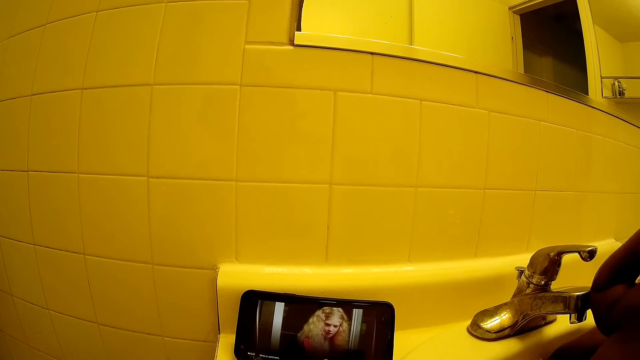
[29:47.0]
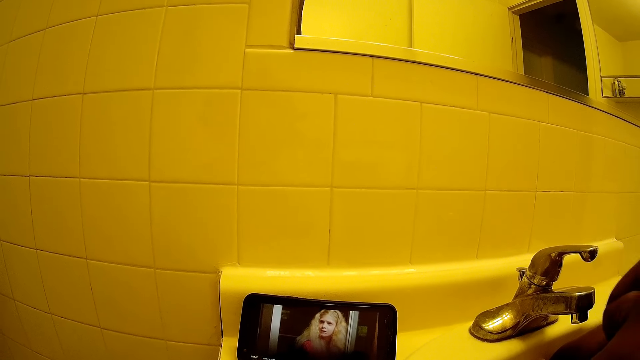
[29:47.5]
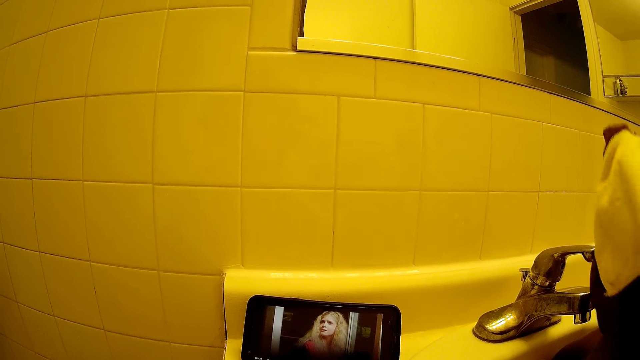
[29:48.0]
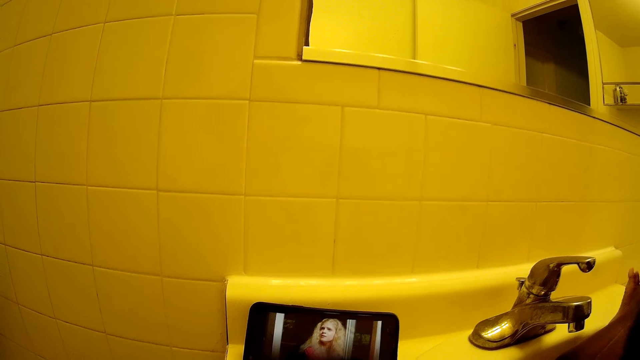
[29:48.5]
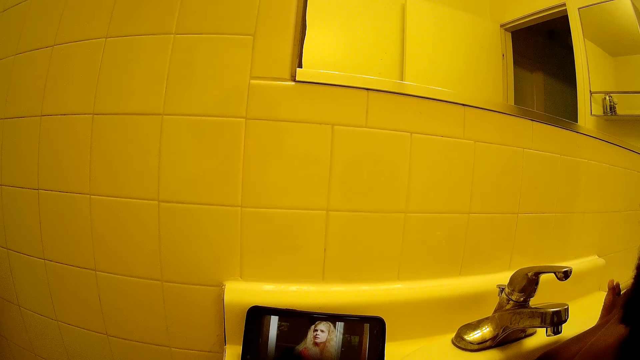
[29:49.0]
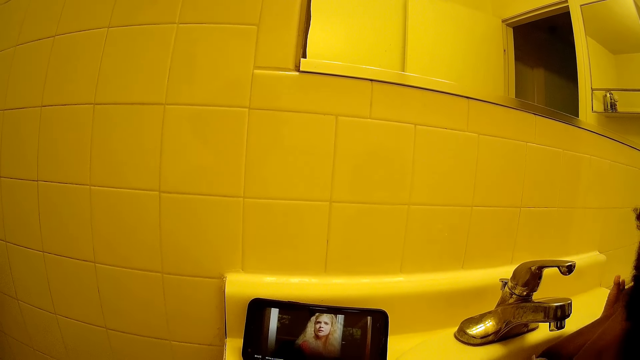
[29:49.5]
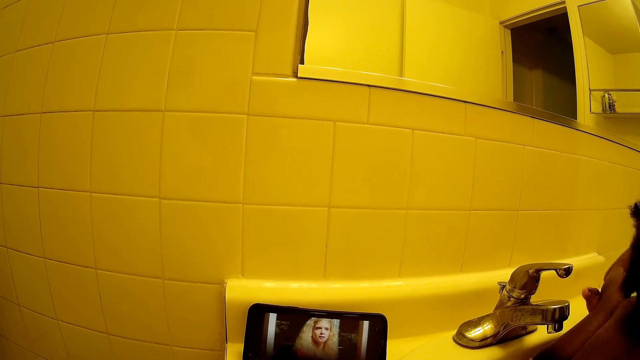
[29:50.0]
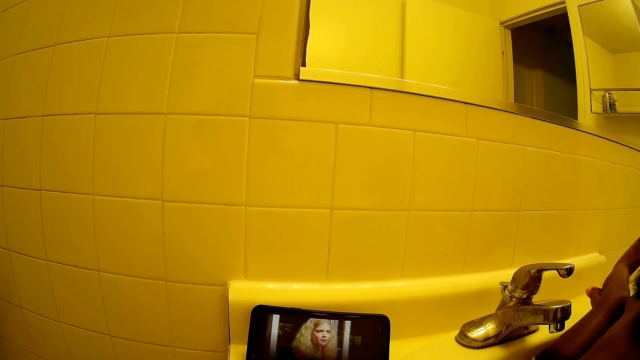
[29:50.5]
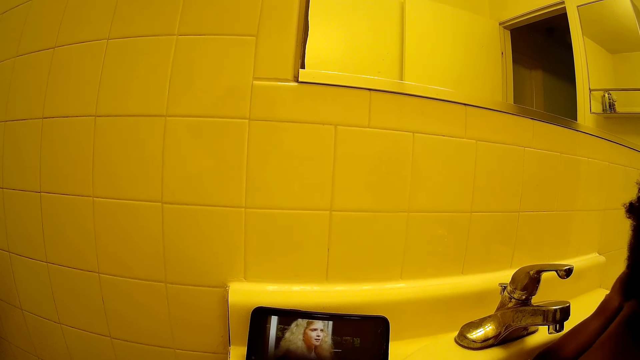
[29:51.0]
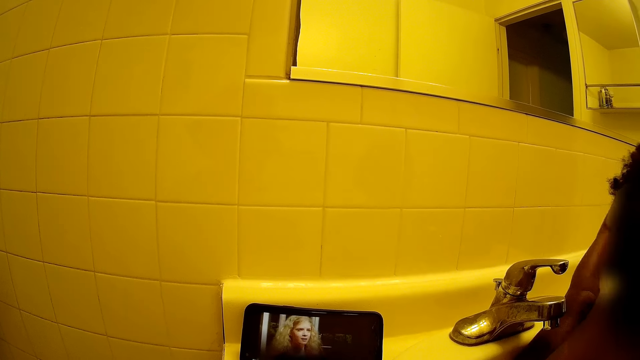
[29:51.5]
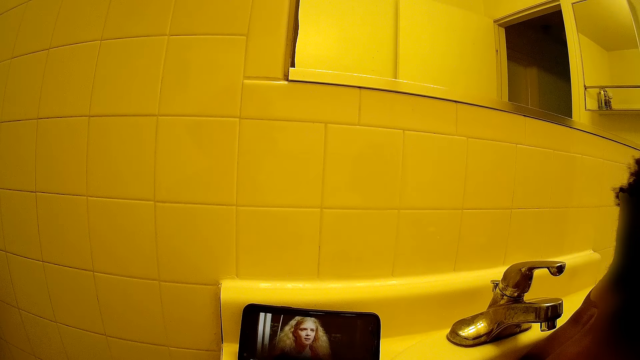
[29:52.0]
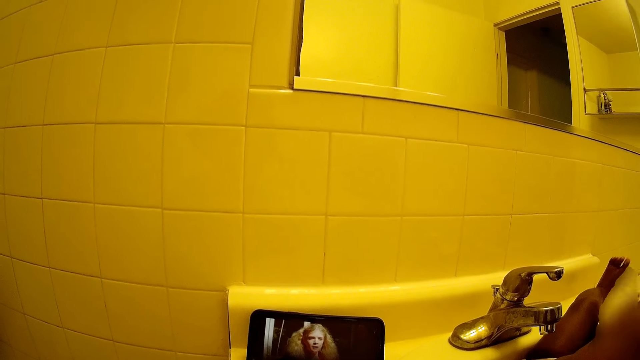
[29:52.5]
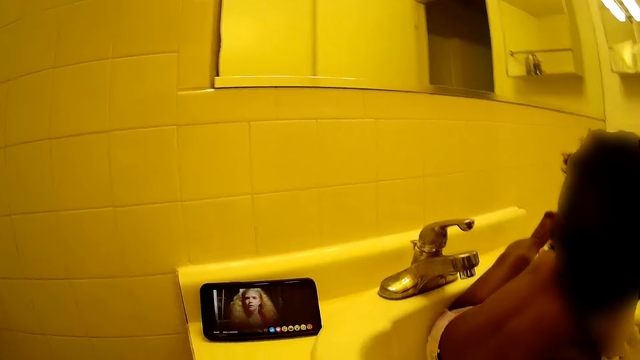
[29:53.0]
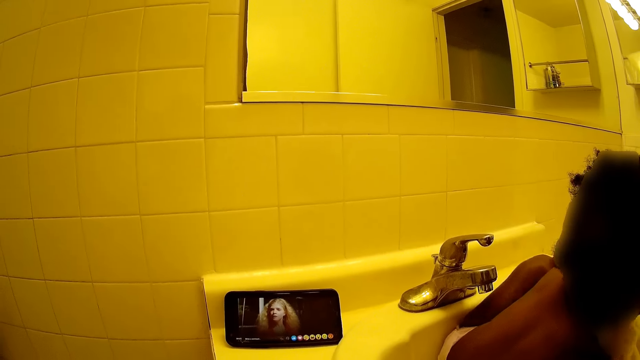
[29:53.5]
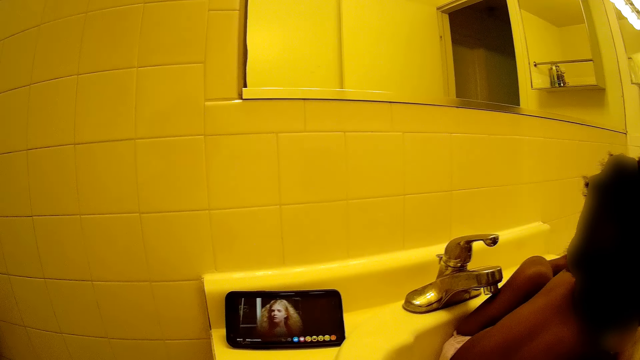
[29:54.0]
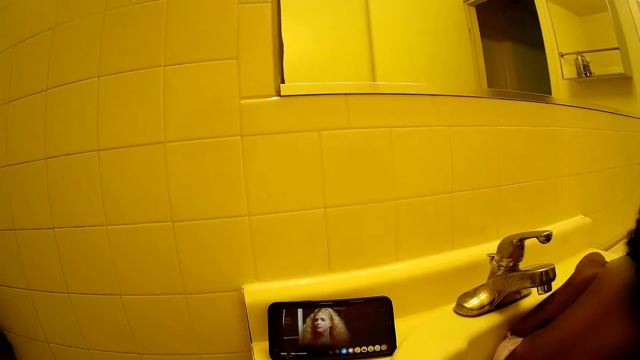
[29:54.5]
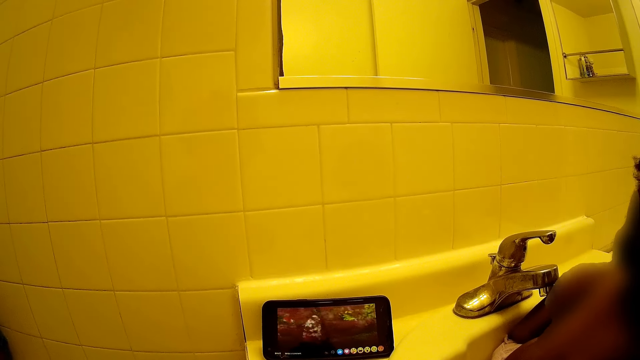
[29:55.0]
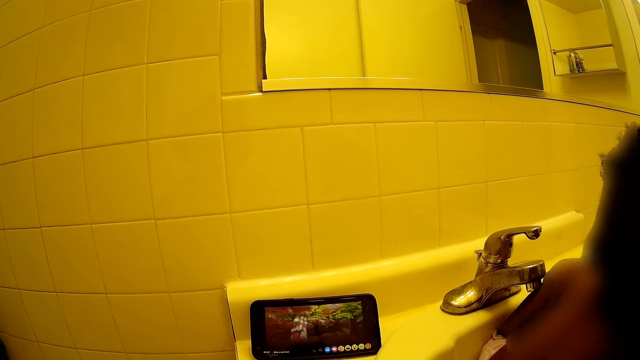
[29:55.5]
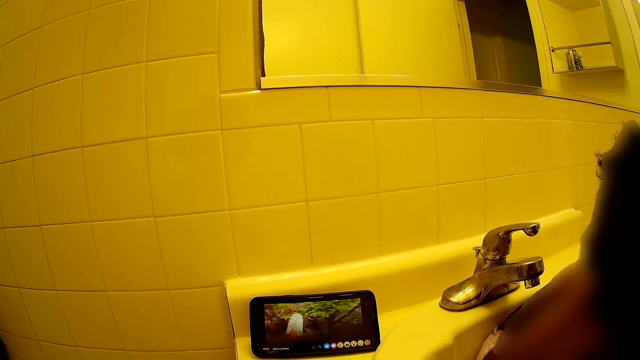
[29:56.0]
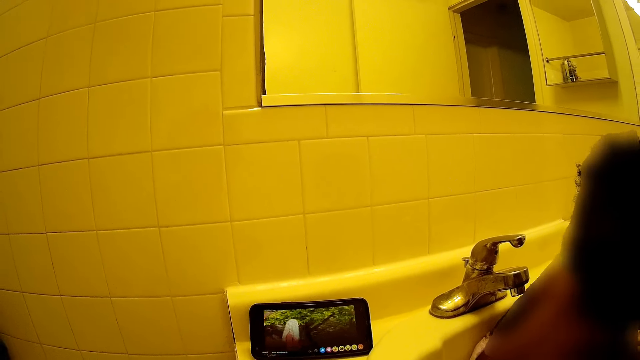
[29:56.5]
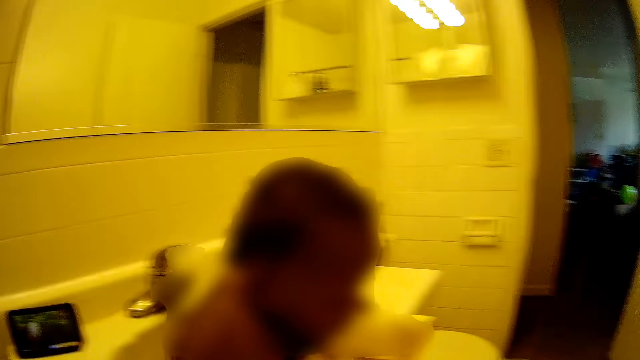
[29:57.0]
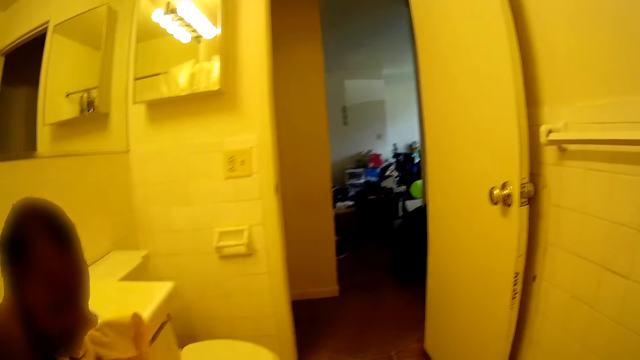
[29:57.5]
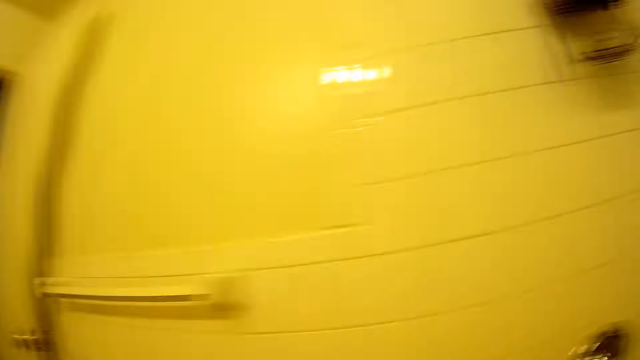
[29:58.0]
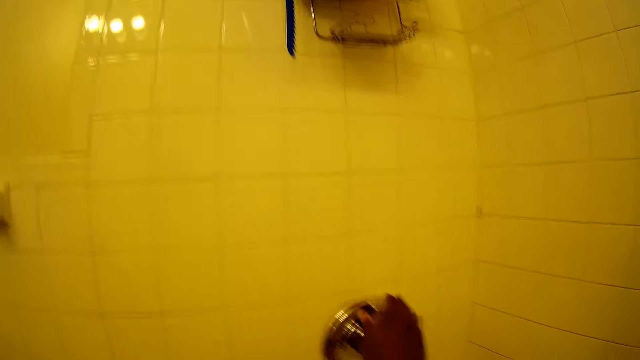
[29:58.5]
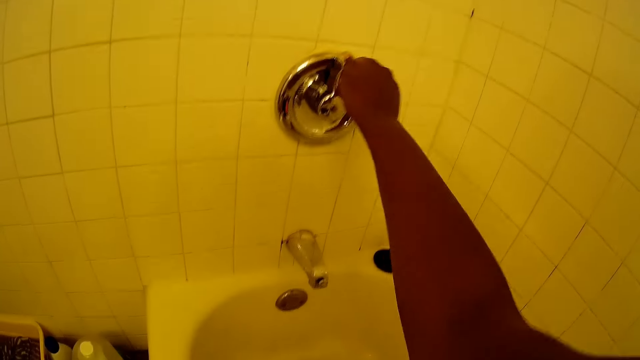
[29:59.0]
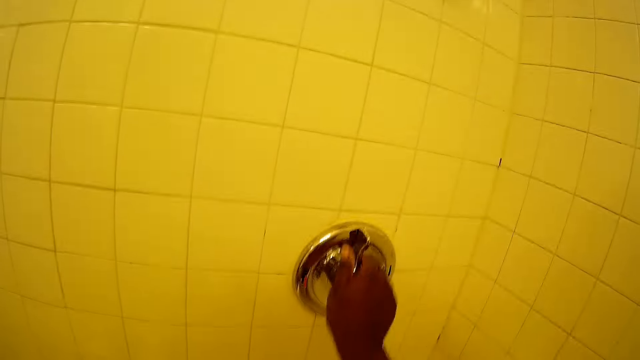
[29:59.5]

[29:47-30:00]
The baby flings the towel with his right hand. The camera wearer looks around. She turns a shower lever with her right hand.
